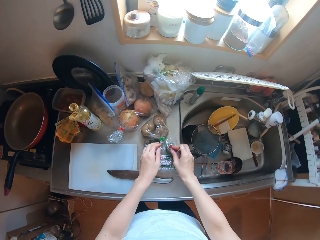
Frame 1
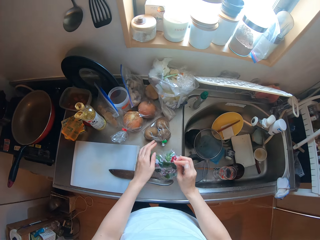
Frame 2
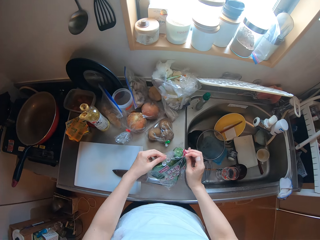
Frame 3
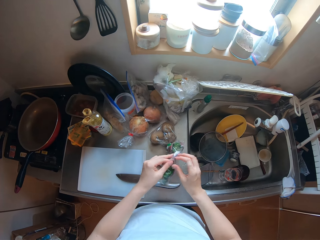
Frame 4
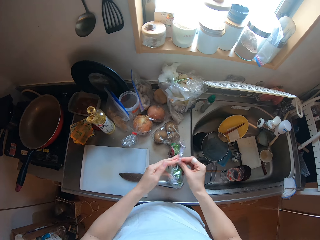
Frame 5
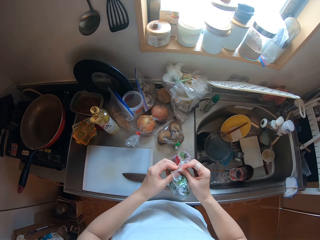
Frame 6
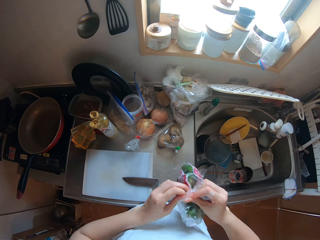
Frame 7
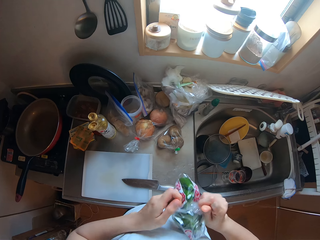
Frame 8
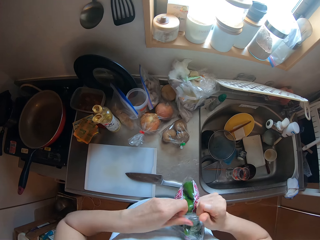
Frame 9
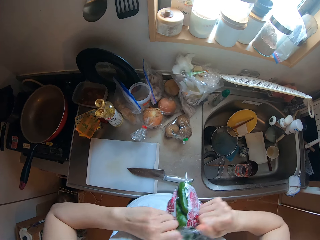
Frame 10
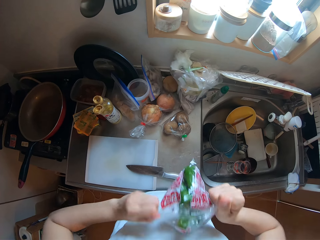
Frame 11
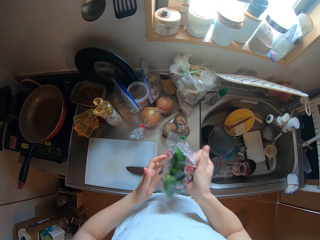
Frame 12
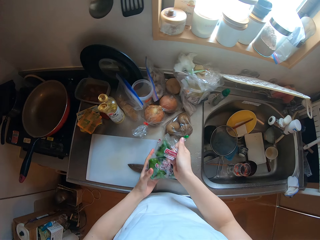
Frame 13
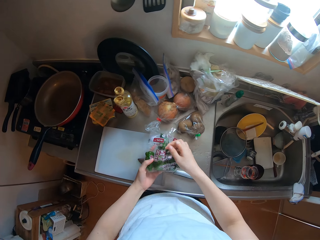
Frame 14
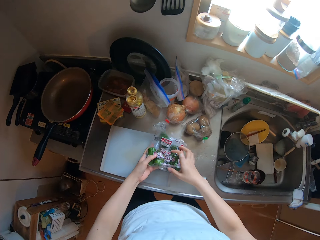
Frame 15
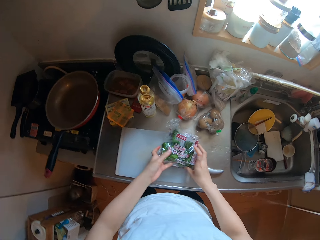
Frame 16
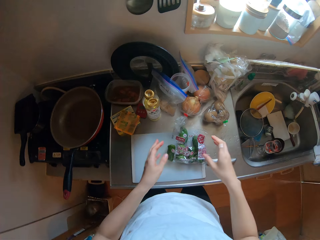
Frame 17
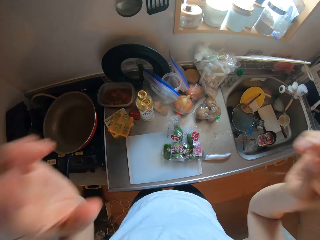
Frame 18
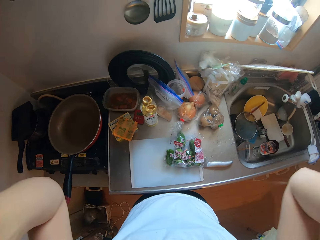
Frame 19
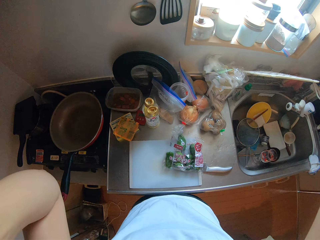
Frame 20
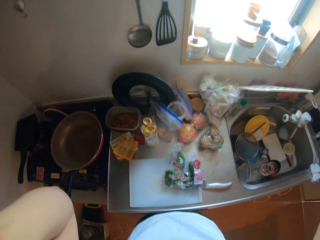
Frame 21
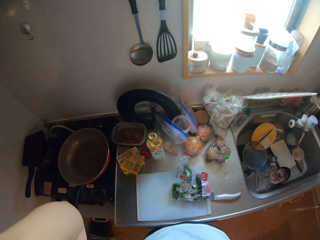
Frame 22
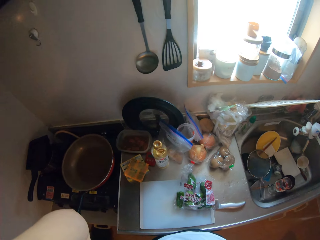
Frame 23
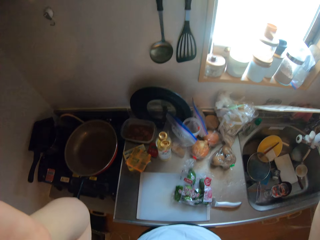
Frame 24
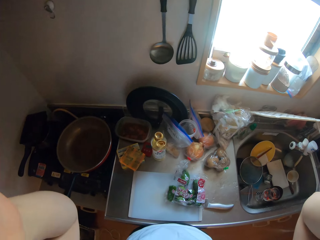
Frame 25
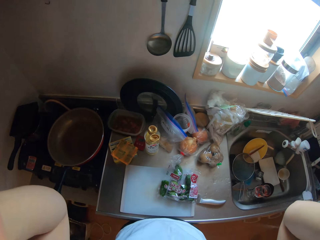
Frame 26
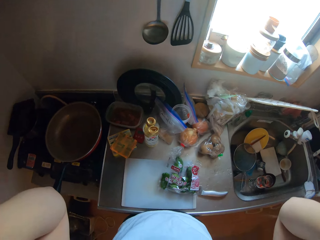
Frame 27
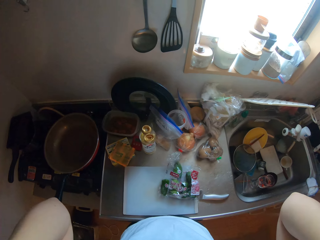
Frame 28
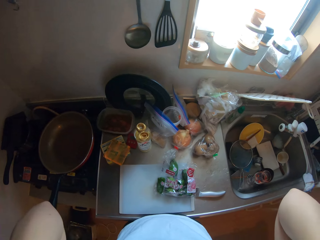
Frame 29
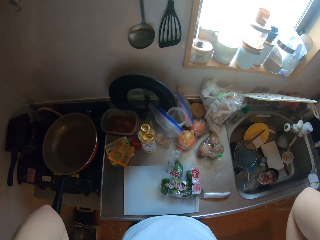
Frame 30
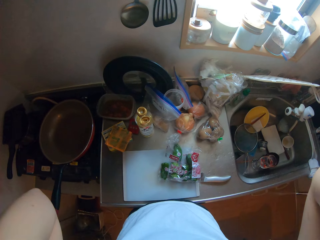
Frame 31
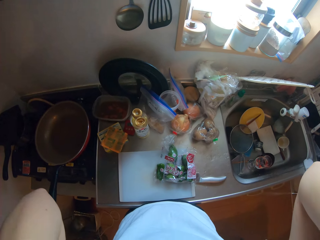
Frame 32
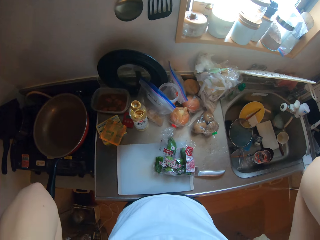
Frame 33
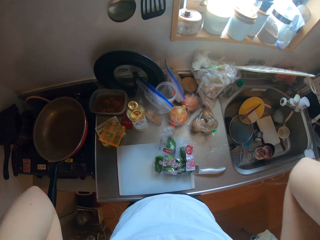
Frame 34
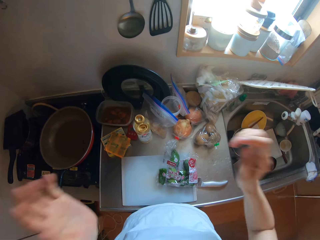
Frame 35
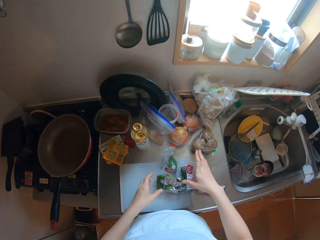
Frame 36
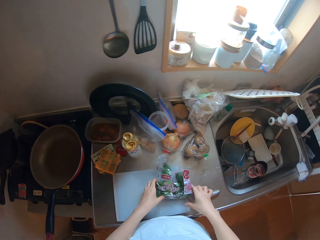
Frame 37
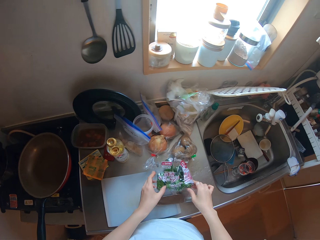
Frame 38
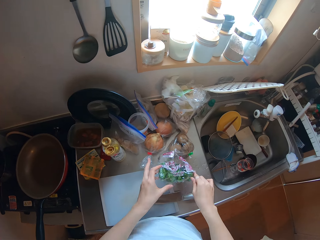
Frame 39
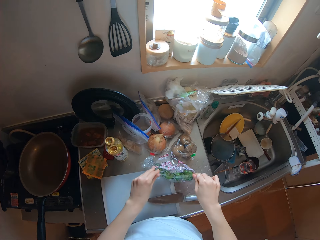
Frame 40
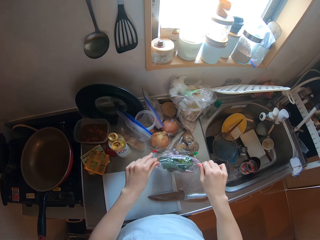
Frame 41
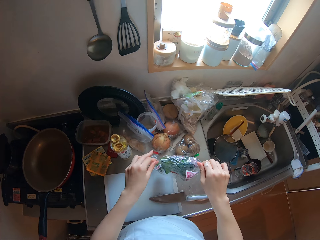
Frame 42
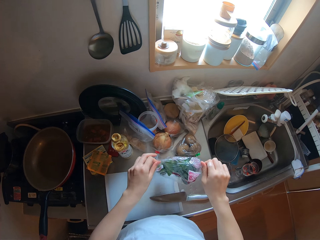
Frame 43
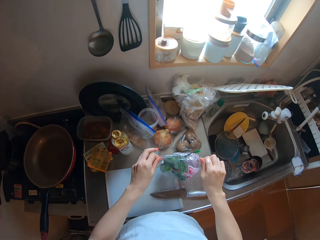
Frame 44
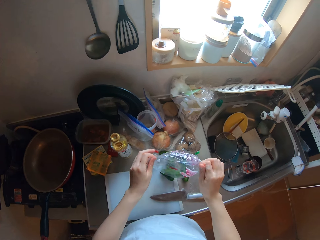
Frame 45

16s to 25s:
The camera wearer picks up a nylon of green pepper on the countertop. She tears the nylon in her hands. She puts the nylon in her hand on the chopping board. She raises her hands towards her head. She adjusts the camera on her head. She lowers her hands on the countertop. She picks up the nylon of green pepper with her hands. She pours green pepper on the countertop from the nylon in her hands. She moves the nylon on the chopping board.

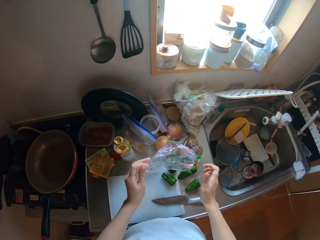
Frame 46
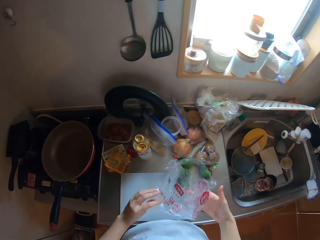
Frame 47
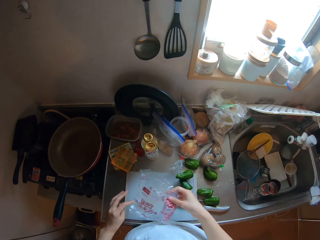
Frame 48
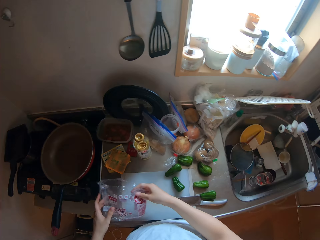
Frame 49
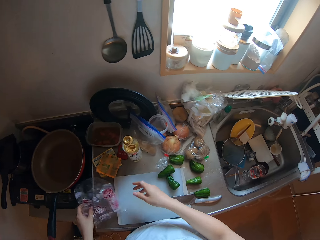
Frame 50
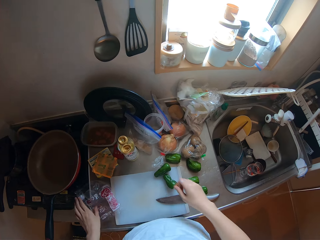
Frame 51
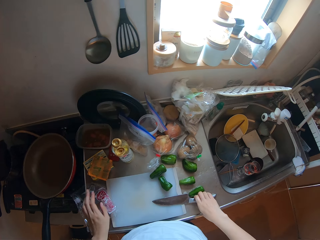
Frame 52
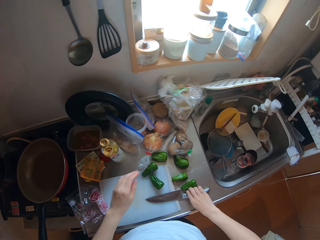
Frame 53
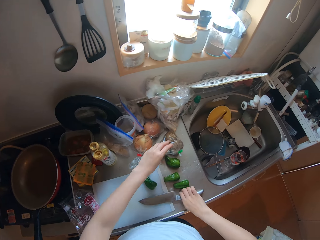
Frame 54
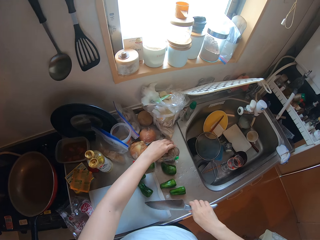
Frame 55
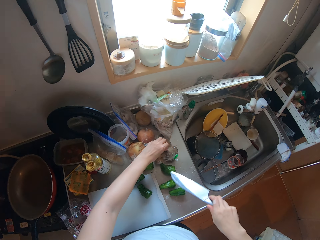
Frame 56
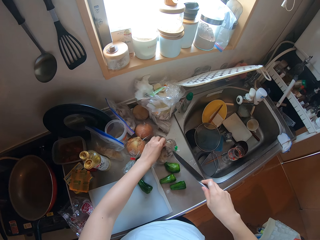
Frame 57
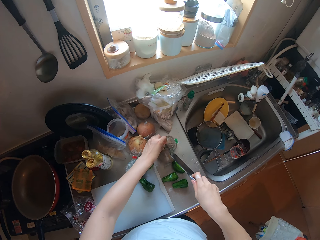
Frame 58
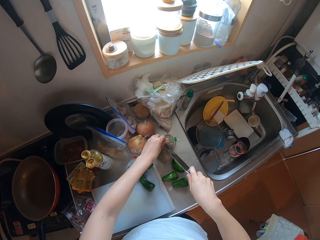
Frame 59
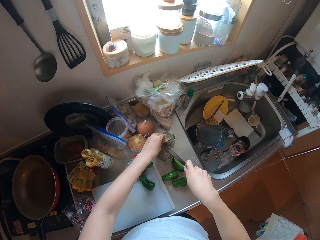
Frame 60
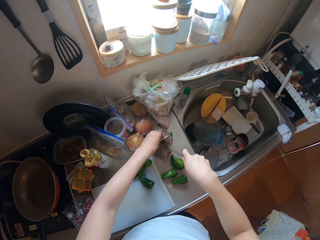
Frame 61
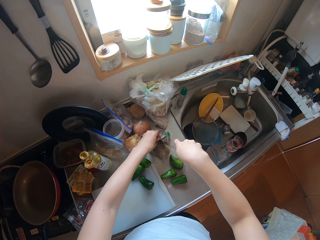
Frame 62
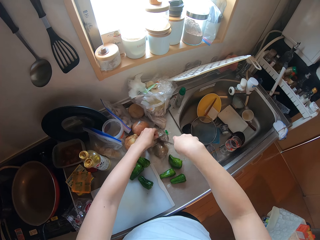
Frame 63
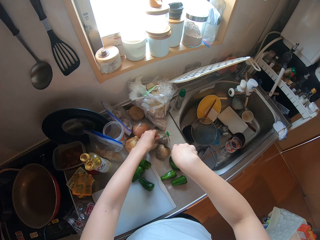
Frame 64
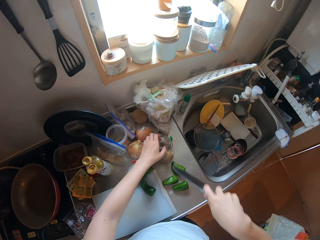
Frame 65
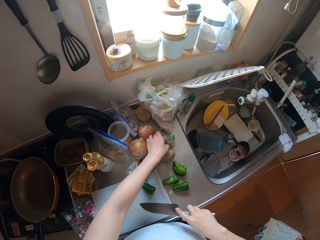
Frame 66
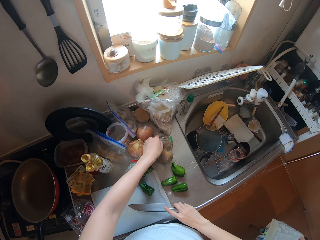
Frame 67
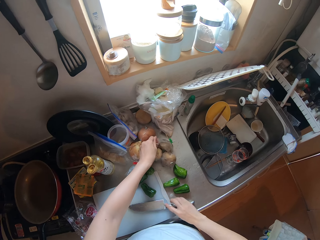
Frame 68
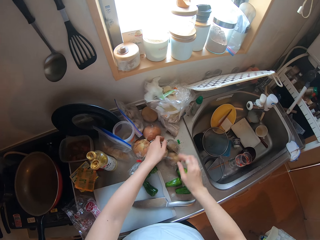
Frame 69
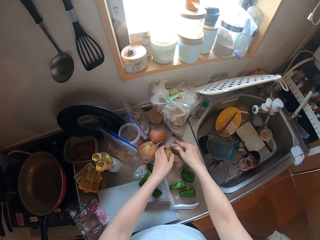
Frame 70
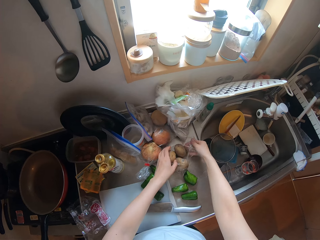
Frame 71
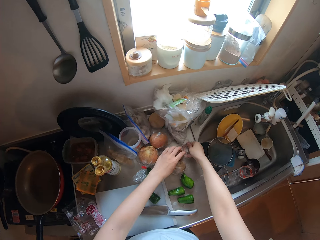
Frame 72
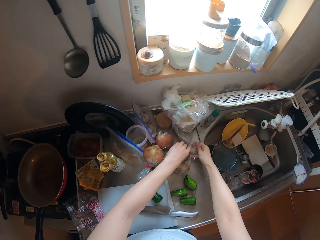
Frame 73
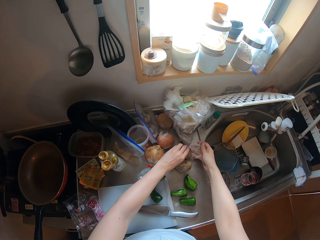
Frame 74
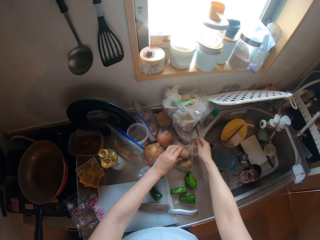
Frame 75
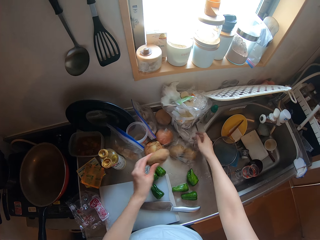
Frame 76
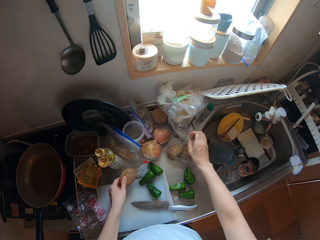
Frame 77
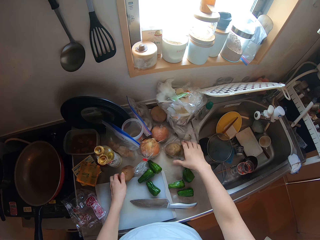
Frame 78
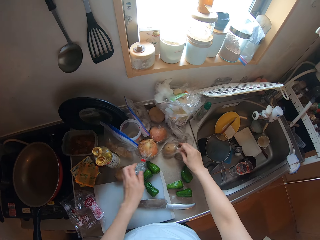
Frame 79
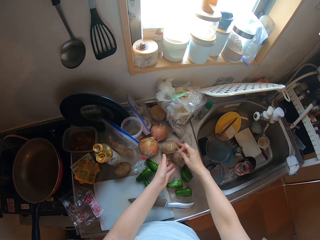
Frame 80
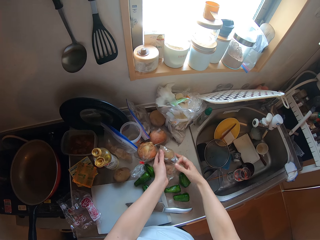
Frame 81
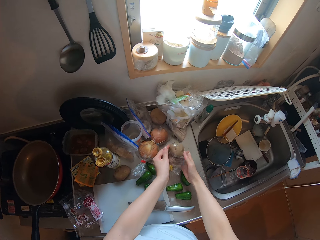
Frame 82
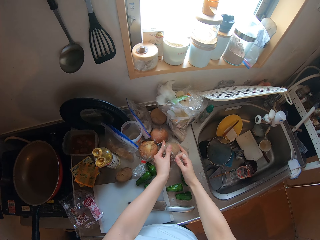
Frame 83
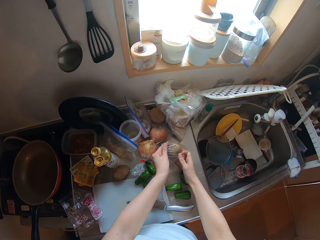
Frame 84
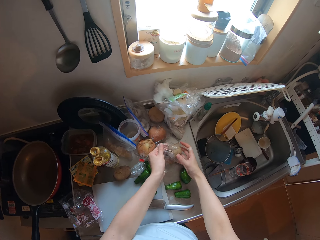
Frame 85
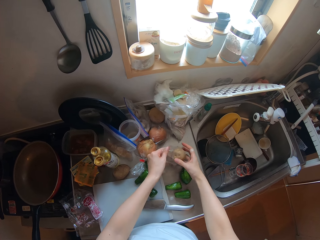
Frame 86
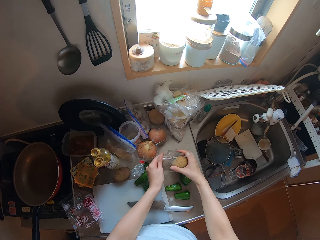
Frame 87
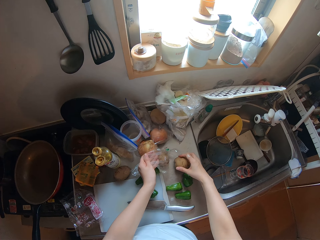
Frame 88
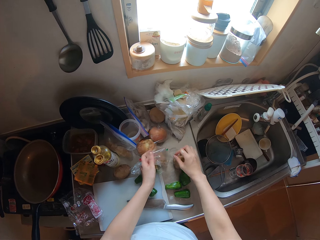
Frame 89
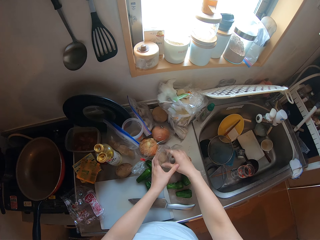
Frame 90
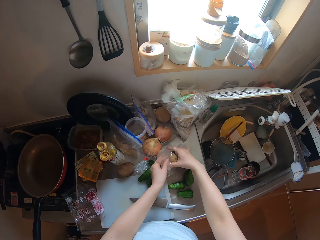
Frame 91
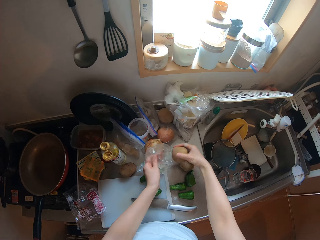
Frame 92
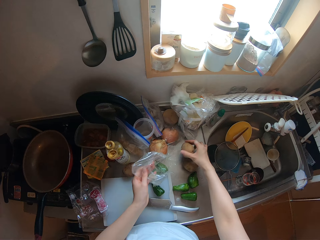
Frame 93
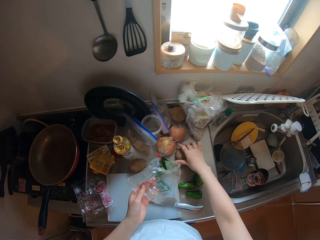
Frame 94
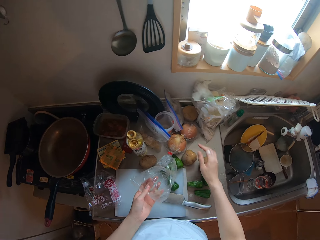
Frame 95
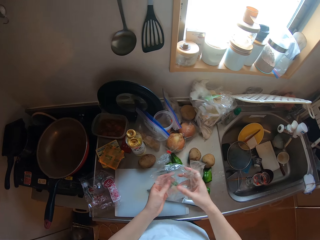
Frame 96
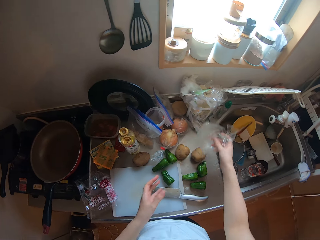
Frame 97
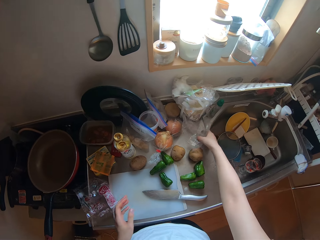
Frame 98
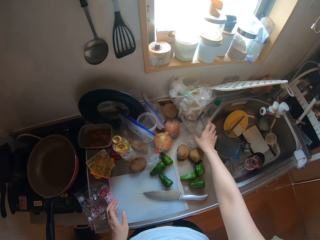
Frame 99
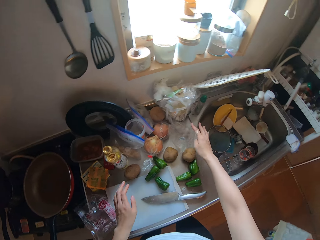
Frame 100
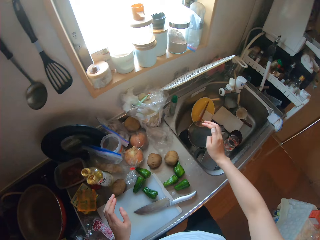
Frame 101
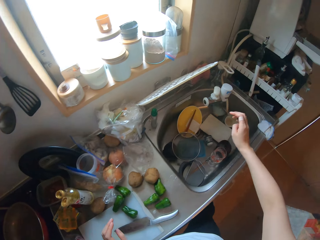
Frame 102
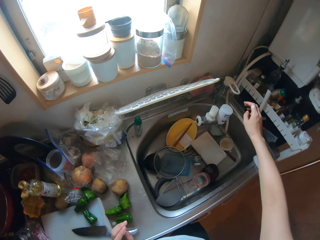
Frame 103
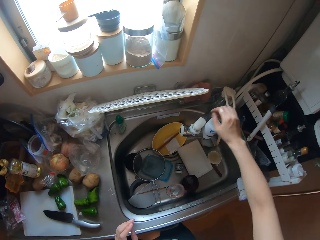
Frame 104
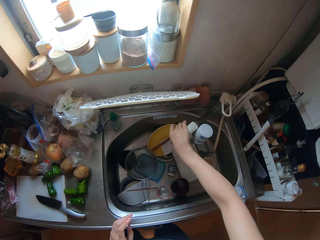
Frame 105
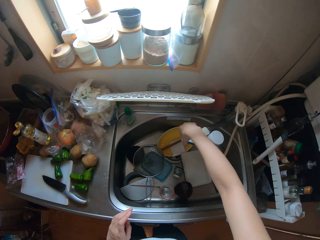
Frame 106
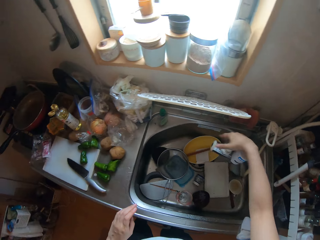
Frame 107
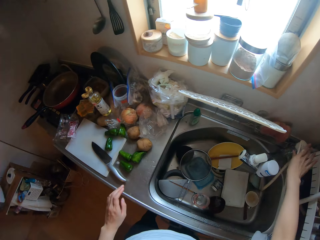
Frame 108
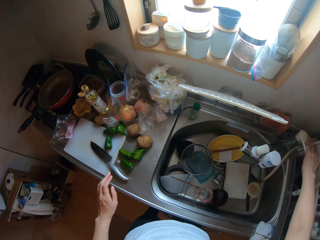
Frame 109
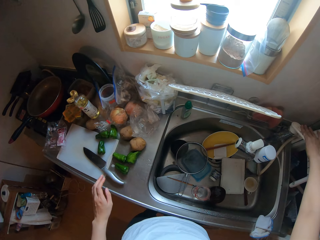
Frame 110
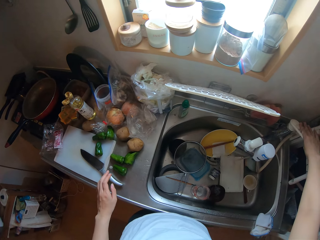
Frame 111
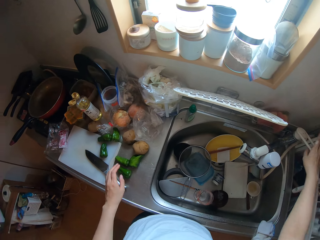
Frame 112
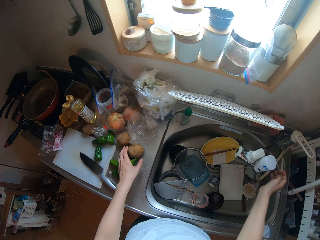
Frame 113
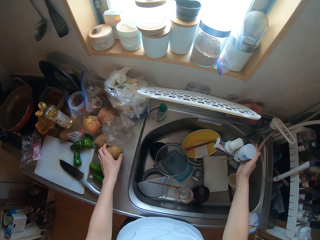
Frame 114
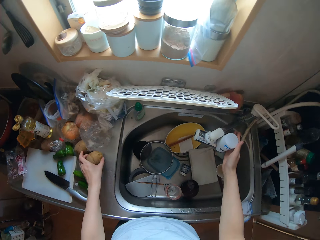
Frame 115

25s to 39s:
The camera wearer puts the nylon in her left hand on the countertop. She picks up a knife on the countertop with her right hand. She holds a nylon of potatoes on the countertop with her left hand. She cuts the nylon of potato with the knife in her right hand. She puts the knife in her right hand on the chopping board. She tears the nylon with her hands. She picks up a potato in the nylon with her left hand. She puts the potato in her left hand on the chopping board. She picks up the potato nylon with her right hand. She removes potatoes in the nylon with her hands. She picks up a potato from the nylon on the countertop. She puts the potatoes on the countertop. She picks up the nylon with her left hand. She picks up a potato from the nylon on the countertop and puts down the potato on the countertop. She passes the nylon to her right hand. She puts the nylon in her right hand on the countertop. She walks around the kitchen. She adjusts a tap in the sink with her right hand. She opens the tap.
